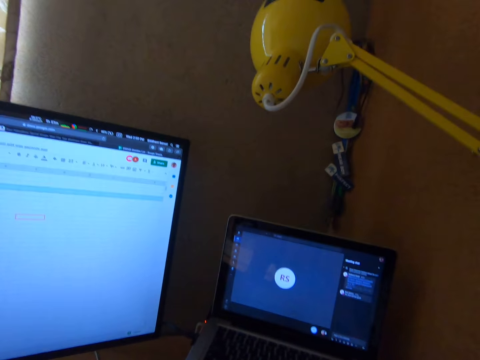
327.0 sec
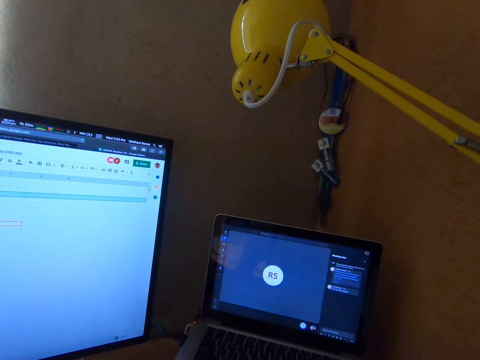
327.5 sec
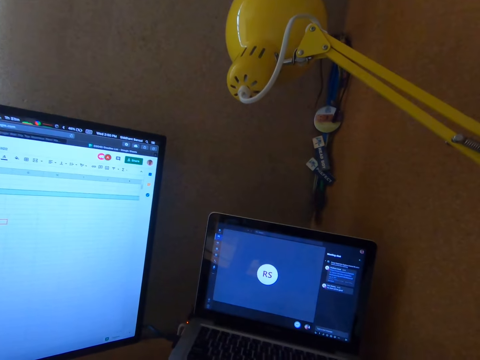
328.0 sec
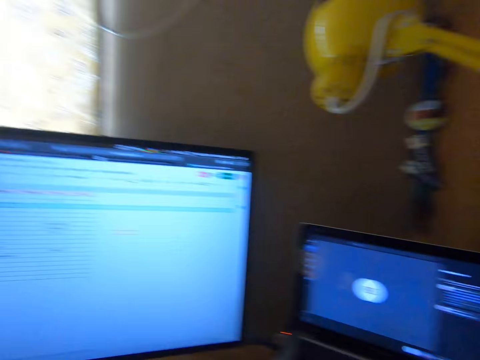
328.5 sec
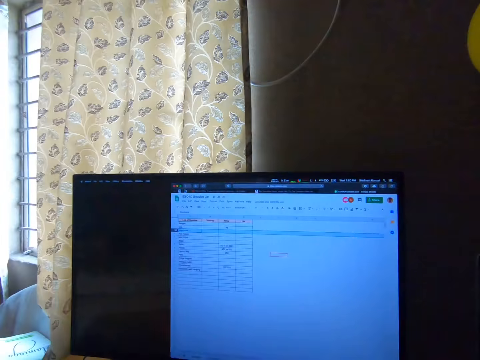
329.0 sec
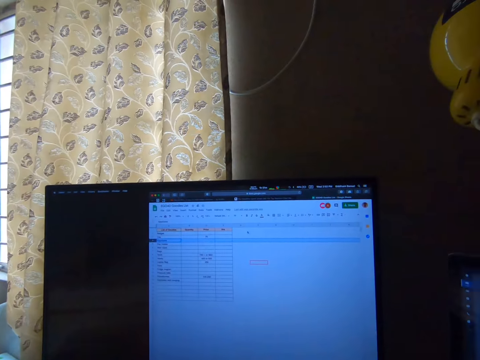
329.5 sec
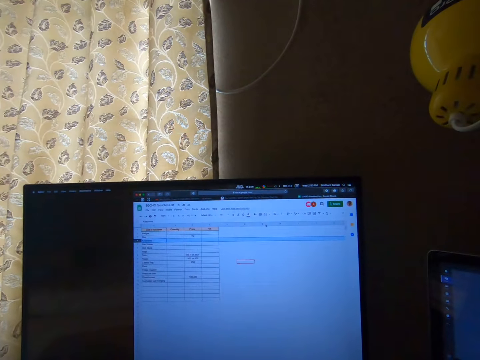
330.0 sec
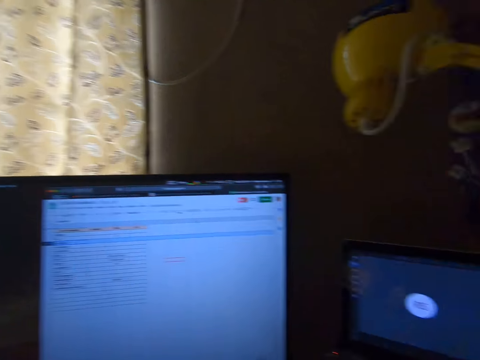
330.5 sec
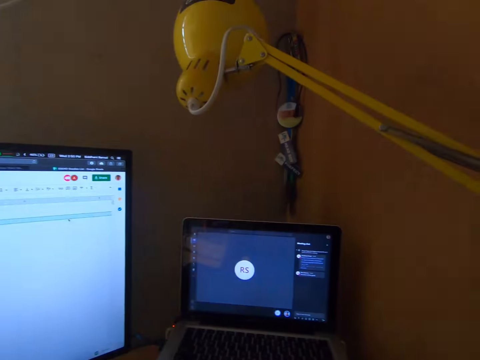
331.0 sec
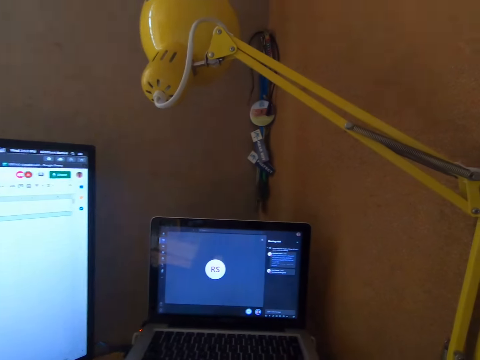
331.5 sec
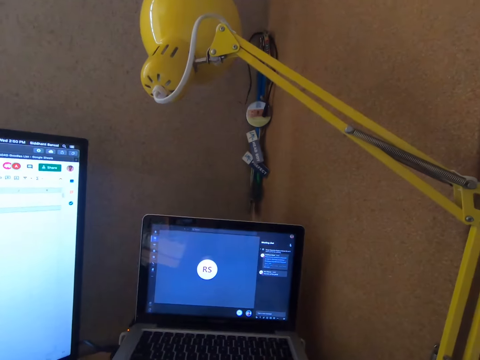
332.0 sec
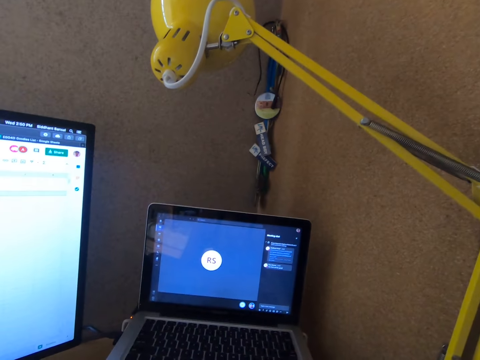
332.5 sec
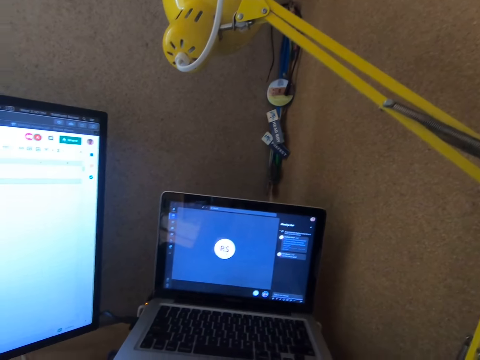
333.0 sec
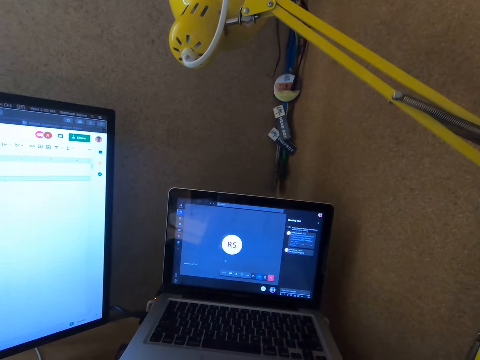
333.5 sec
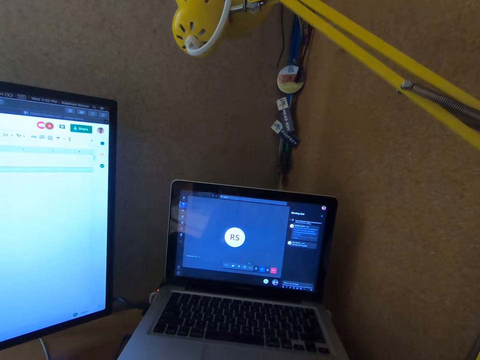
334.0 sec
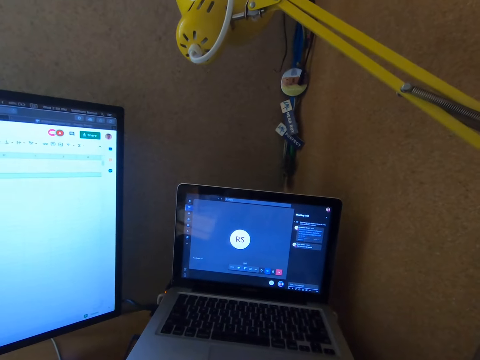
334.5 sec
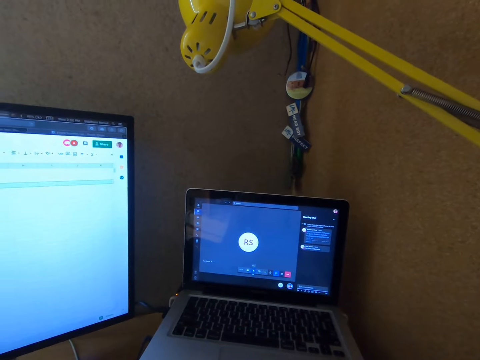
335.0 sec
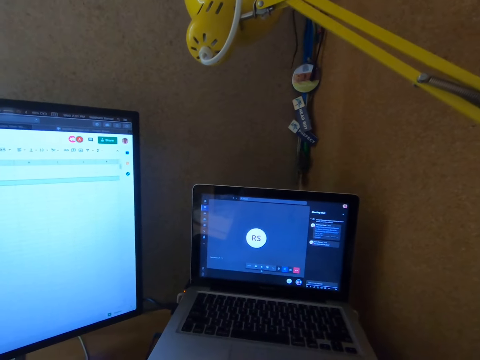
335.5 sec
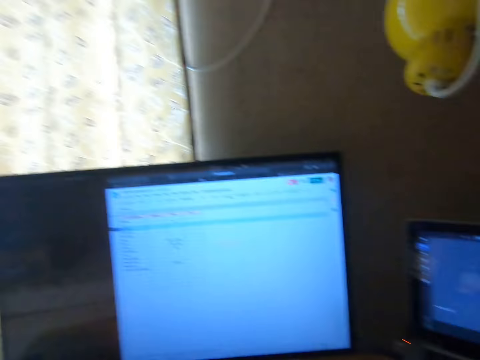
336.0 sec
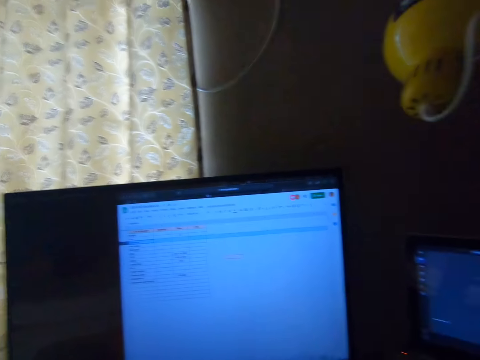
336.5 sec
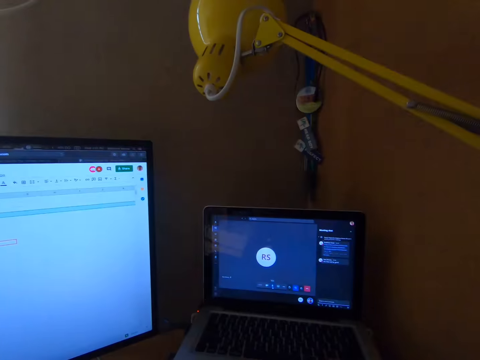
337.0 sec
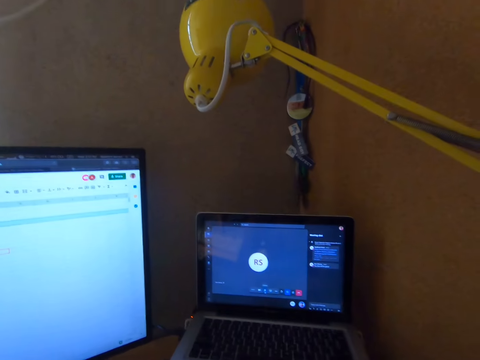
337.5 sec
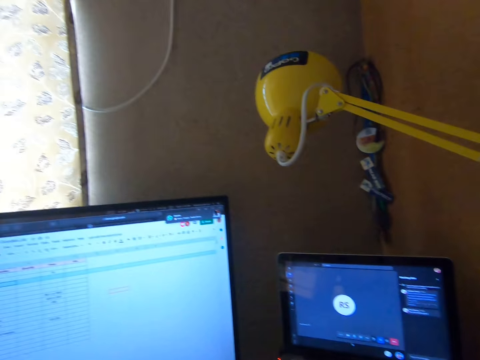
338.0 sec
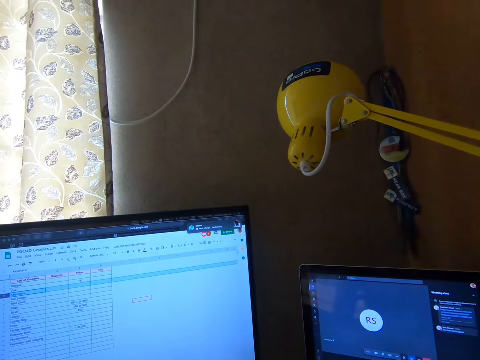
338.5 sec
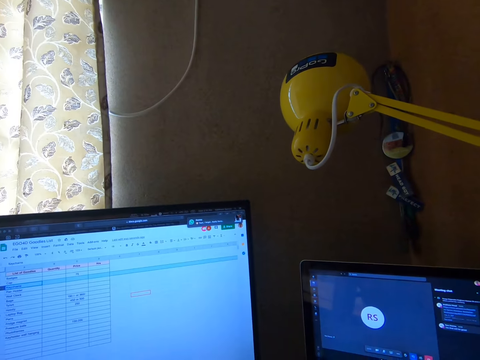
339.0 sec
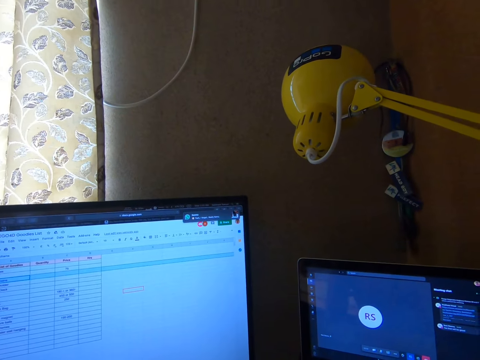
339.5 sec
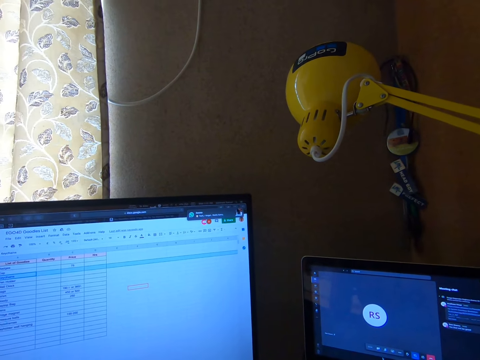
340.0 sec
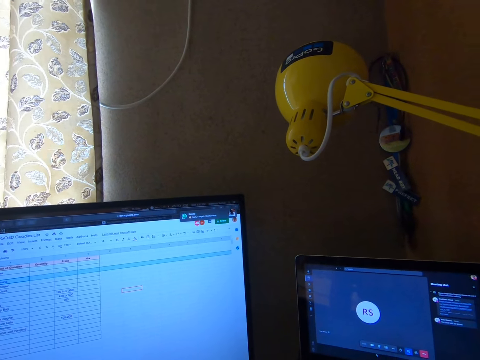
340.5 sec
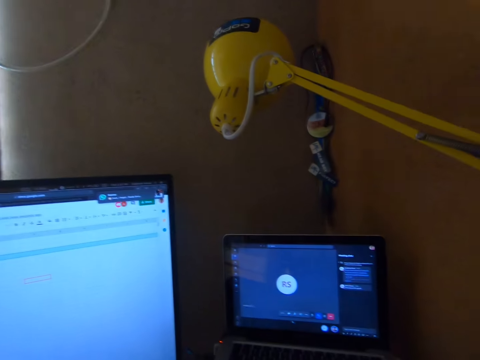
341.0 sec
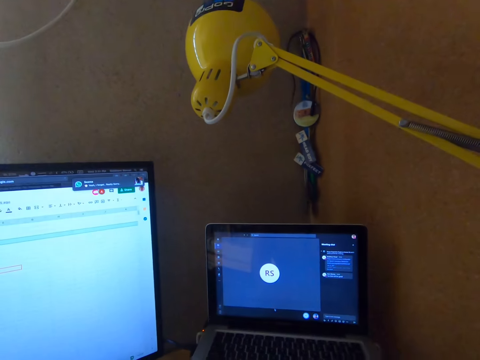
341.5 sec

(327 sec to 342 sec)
The camera wearer looks at a monitor. They look at a laptop. They look at the monitor. They look at the laptop.

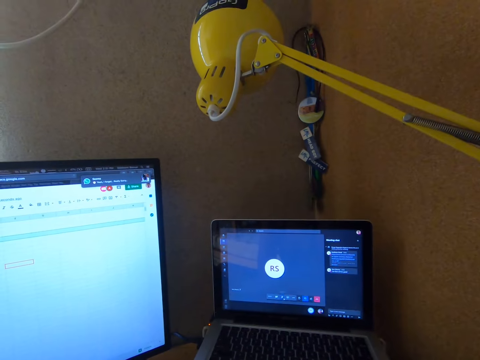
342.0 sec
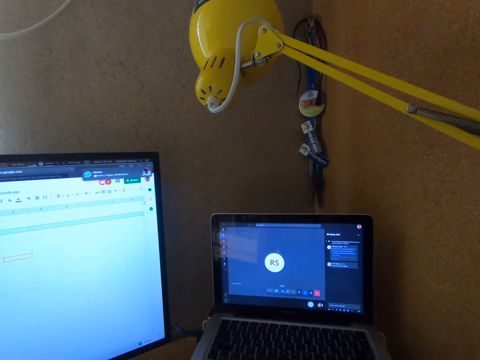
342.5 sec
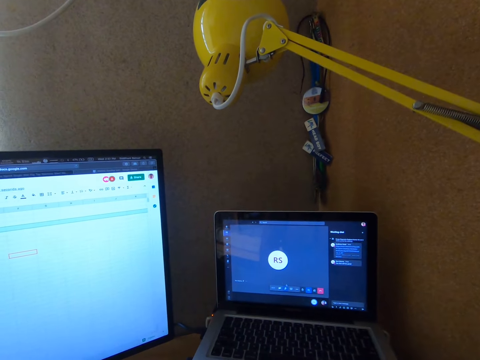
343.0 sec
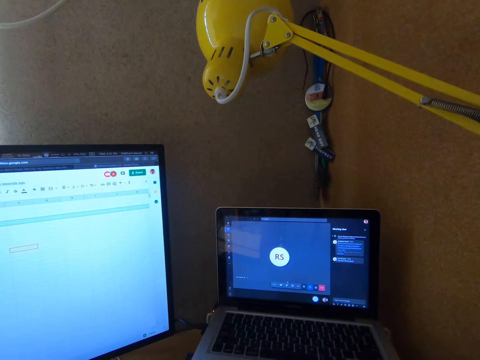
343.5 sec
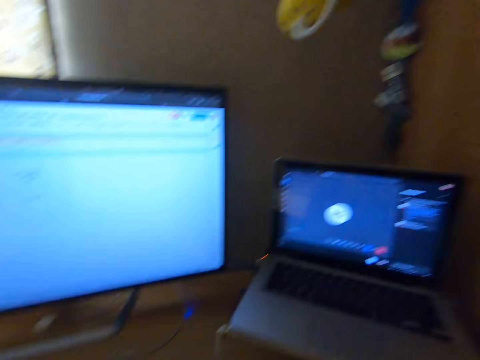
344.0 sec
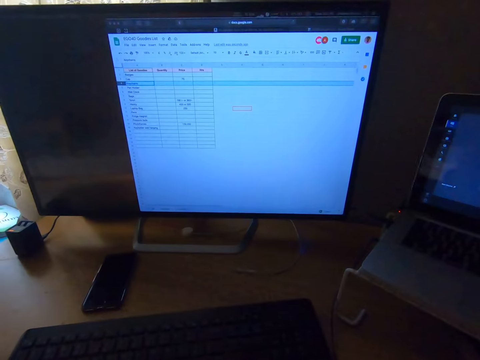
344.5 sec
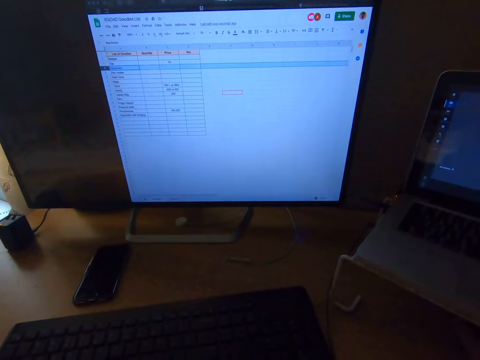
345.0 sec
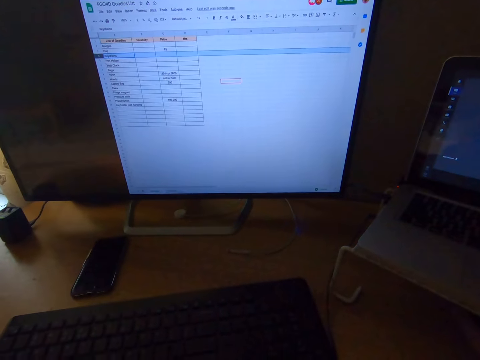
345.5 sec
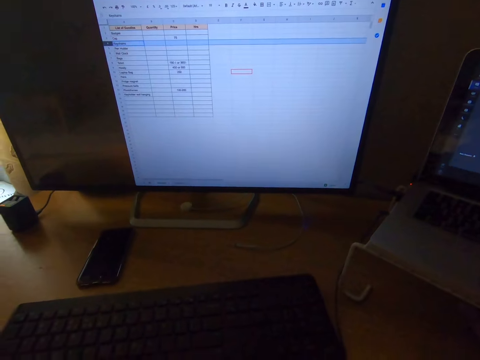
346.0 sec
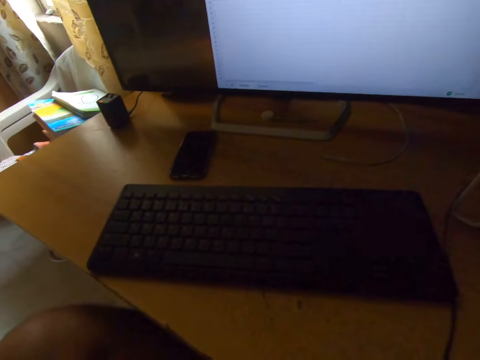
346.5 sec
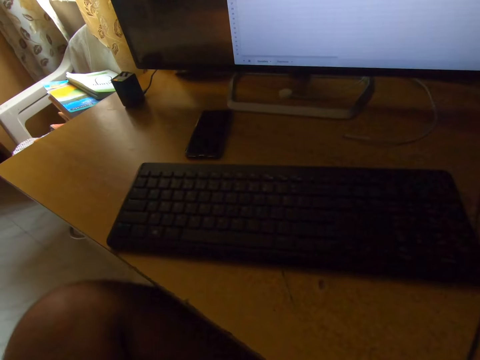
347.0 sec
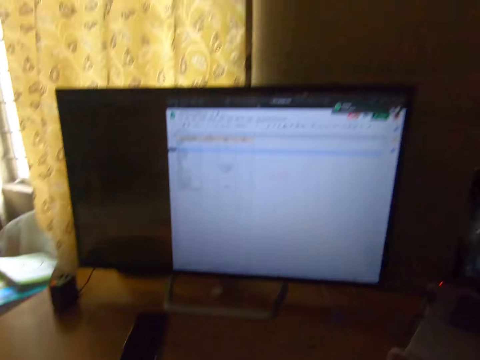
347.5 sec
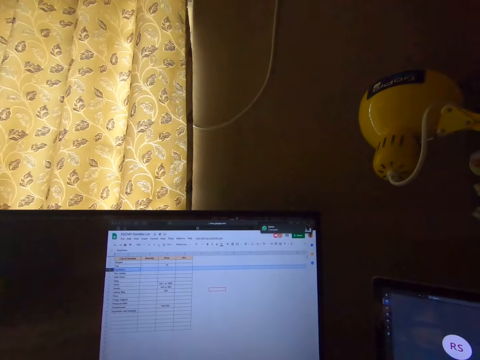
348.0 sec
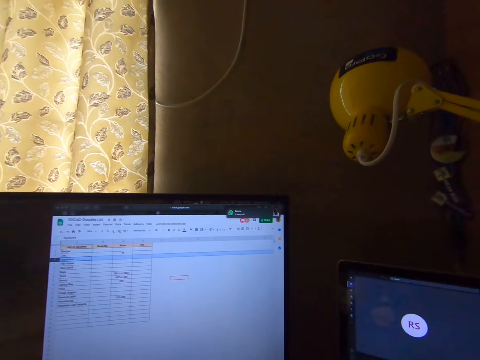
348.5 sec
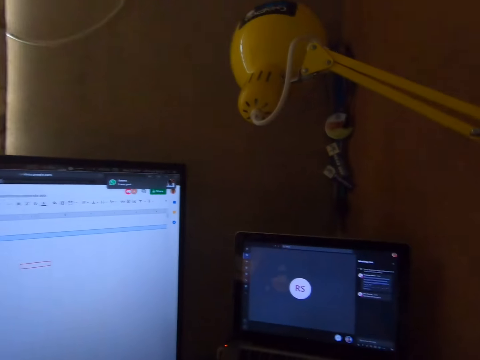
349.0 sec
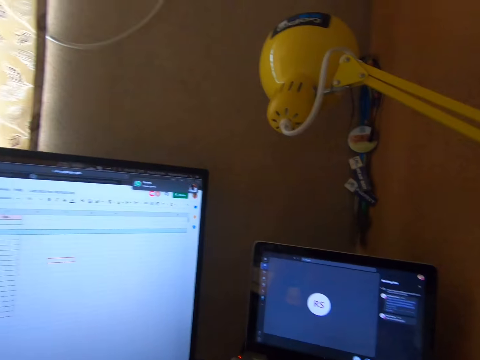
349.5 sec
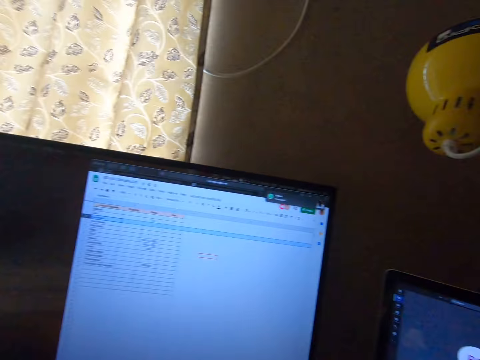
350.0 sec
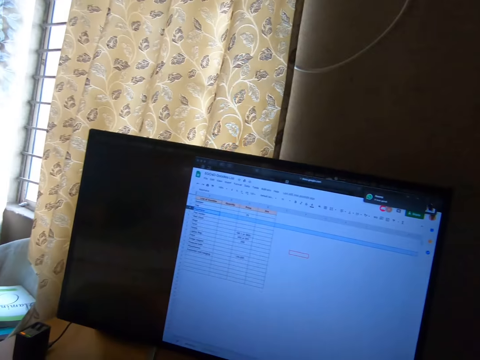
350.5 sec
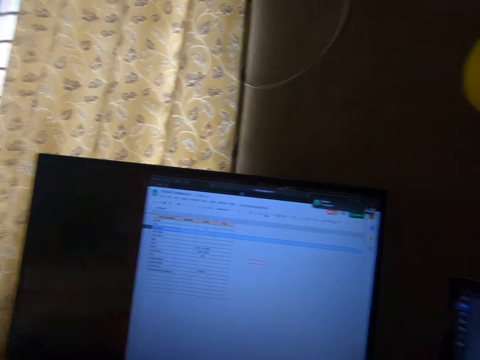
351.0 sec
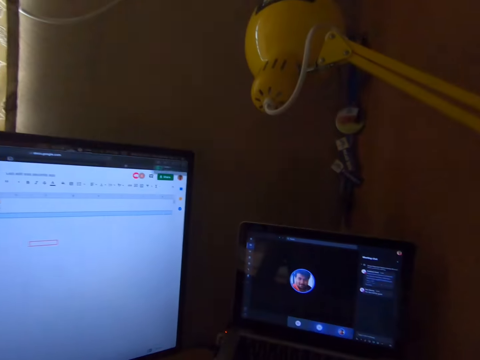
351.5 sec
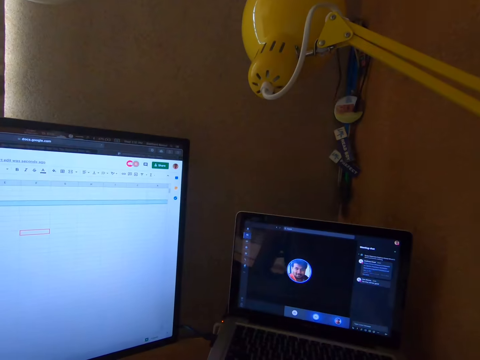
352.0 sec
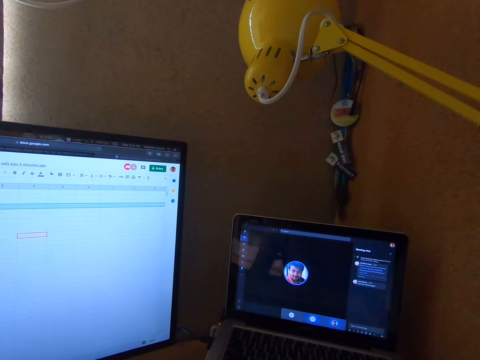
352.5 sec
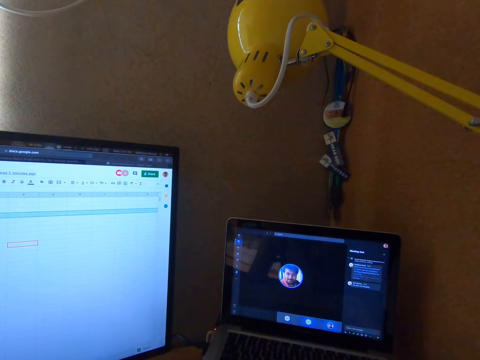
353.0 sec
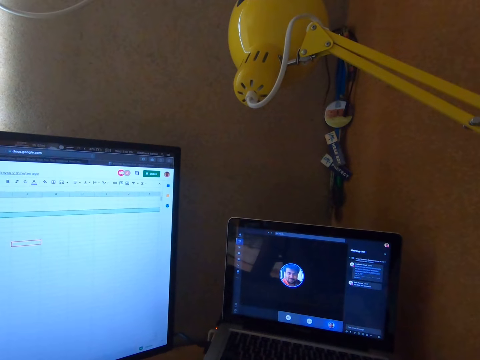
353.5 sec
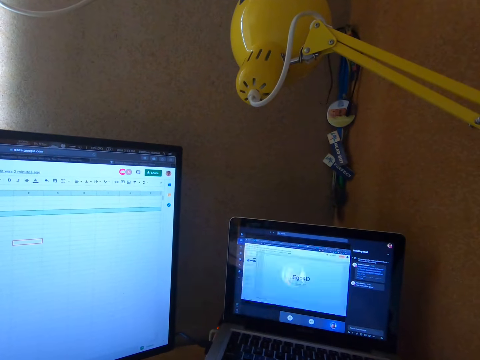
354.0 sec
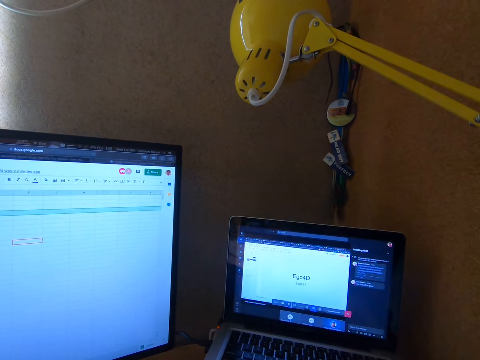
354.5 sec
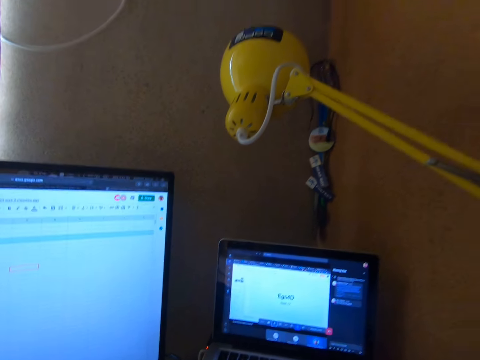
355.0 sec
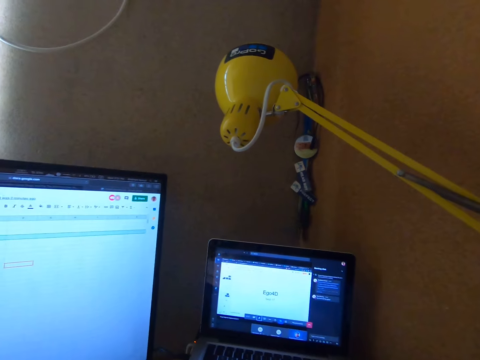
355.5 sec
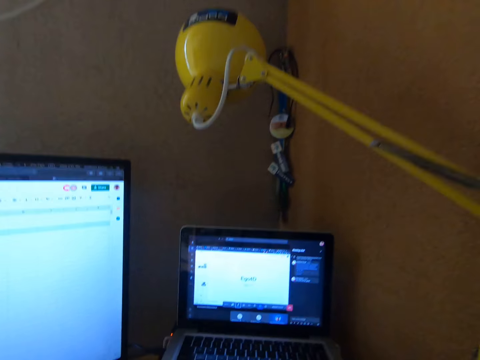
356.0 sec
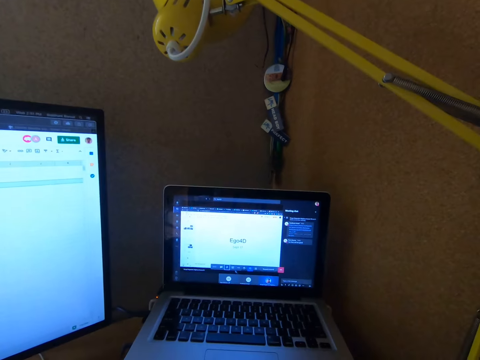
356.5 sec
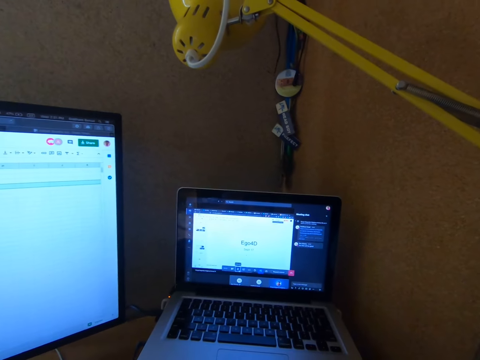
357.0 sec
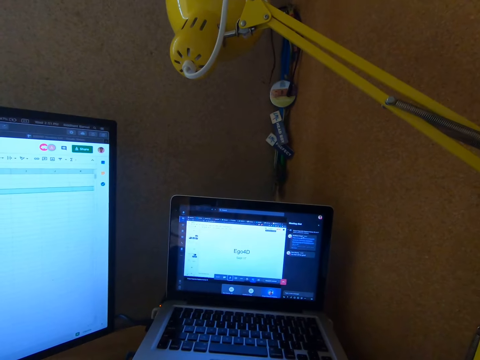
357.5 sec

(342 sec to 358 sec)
The camera wearer looks at his leg. He looks at a laptop. He looks at a monitor. He looks at the laptop.
